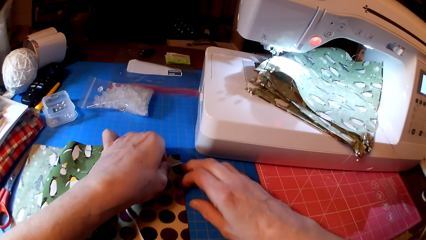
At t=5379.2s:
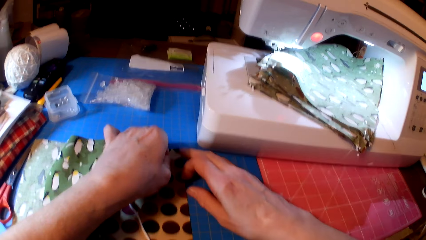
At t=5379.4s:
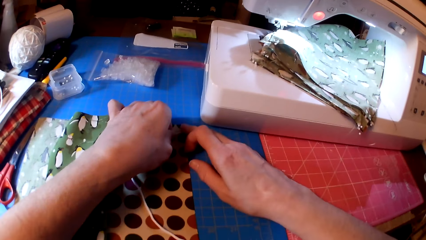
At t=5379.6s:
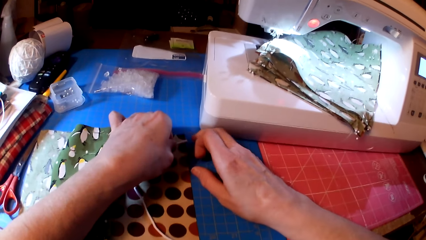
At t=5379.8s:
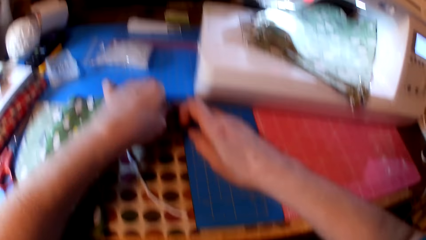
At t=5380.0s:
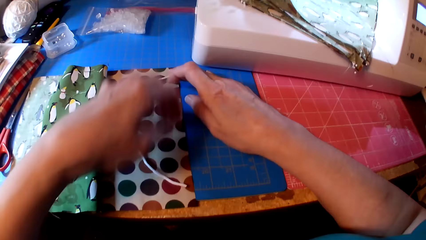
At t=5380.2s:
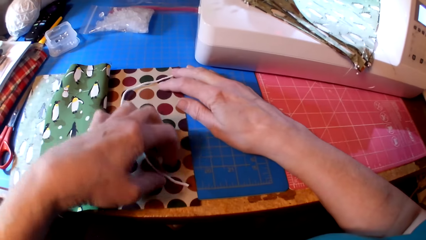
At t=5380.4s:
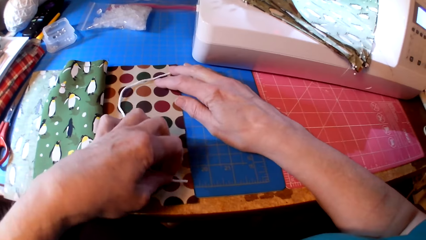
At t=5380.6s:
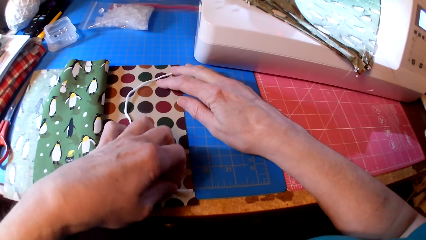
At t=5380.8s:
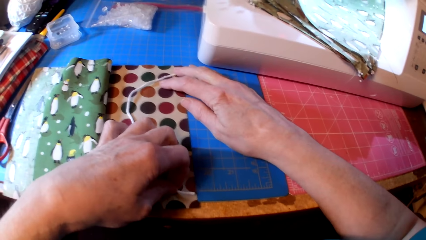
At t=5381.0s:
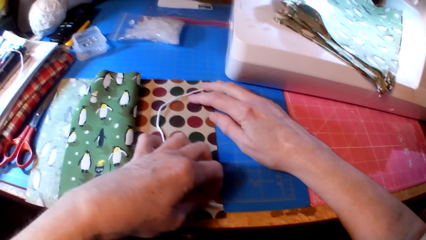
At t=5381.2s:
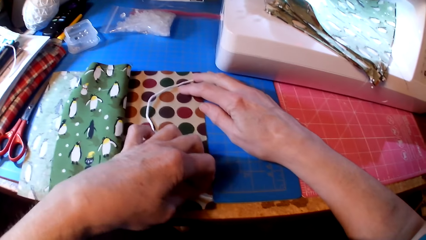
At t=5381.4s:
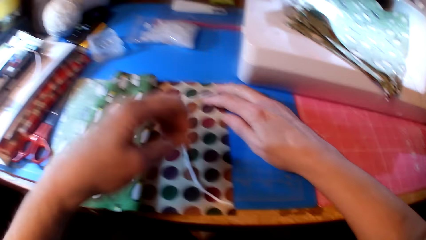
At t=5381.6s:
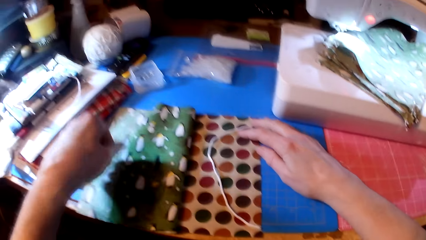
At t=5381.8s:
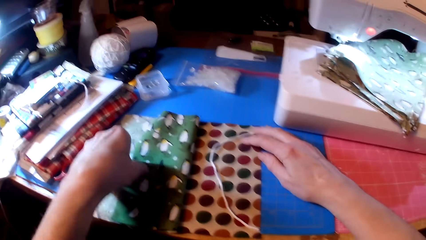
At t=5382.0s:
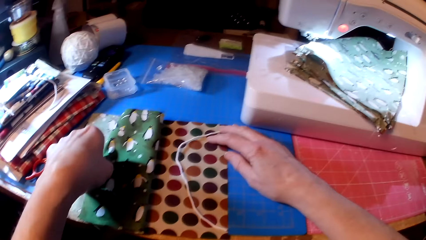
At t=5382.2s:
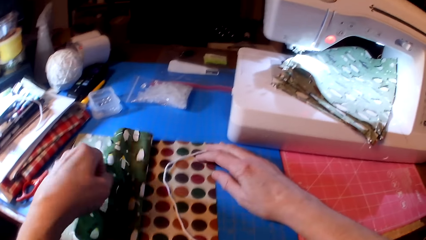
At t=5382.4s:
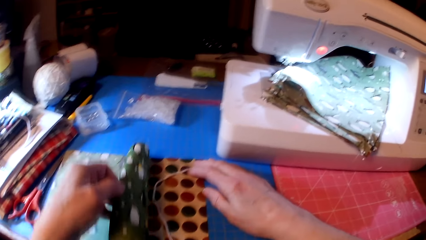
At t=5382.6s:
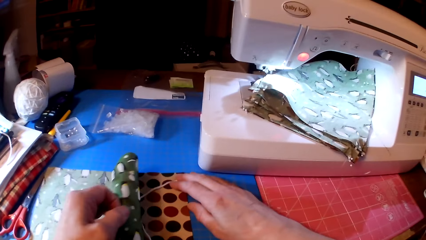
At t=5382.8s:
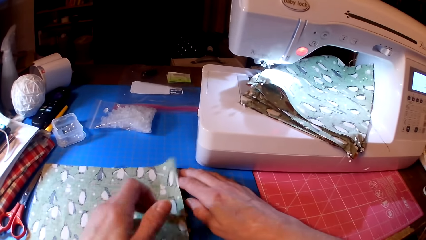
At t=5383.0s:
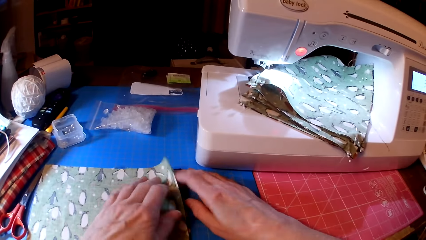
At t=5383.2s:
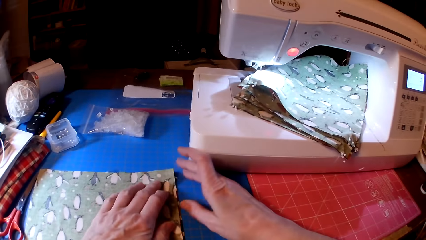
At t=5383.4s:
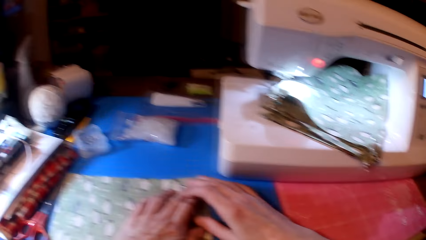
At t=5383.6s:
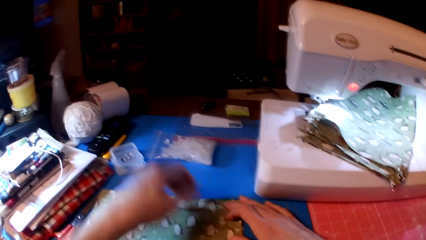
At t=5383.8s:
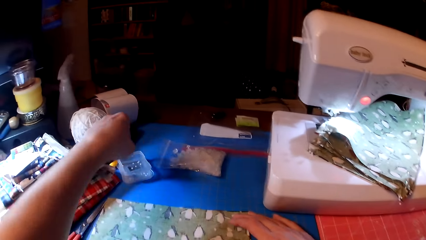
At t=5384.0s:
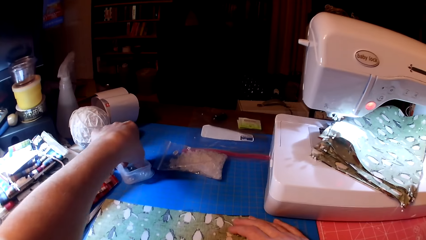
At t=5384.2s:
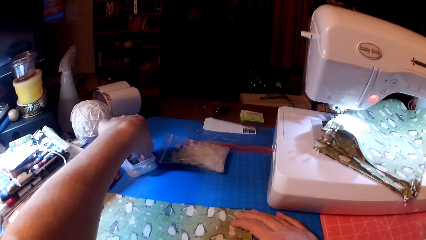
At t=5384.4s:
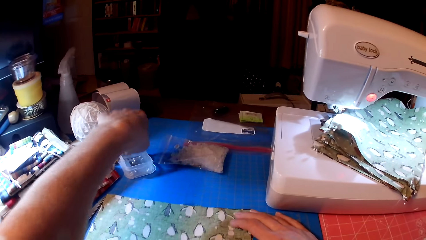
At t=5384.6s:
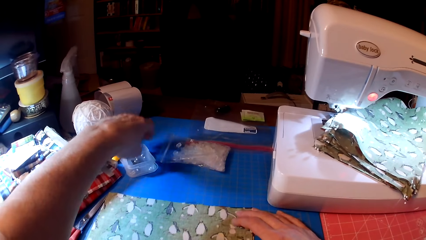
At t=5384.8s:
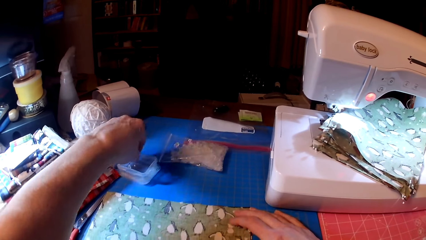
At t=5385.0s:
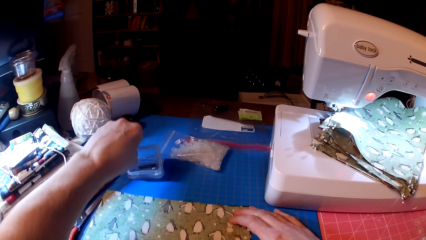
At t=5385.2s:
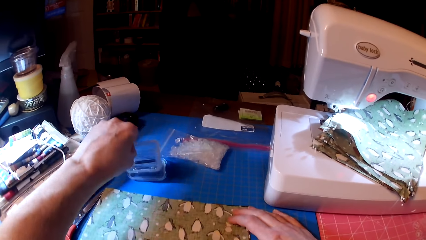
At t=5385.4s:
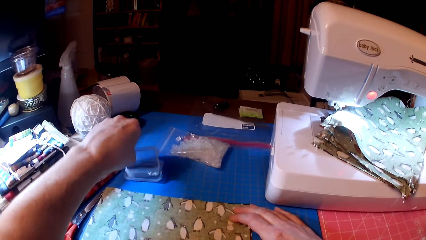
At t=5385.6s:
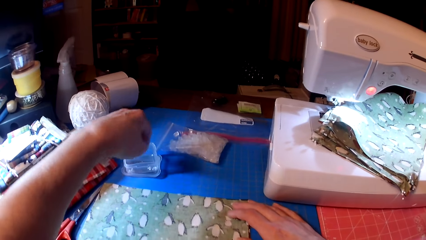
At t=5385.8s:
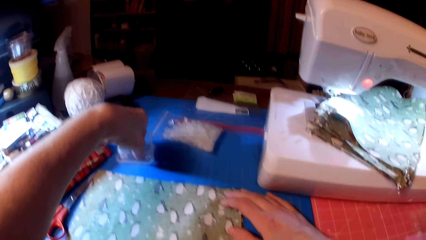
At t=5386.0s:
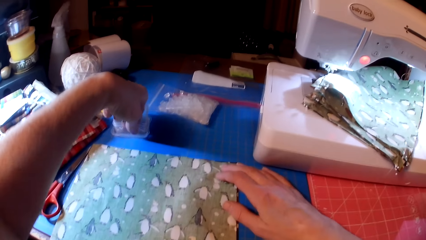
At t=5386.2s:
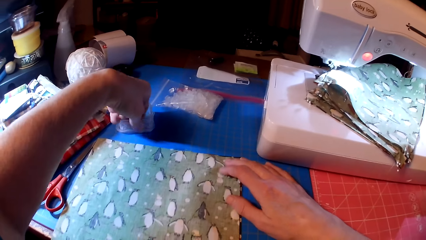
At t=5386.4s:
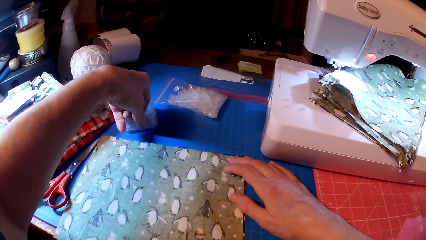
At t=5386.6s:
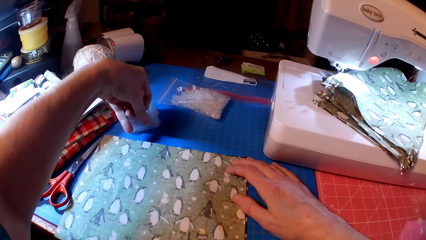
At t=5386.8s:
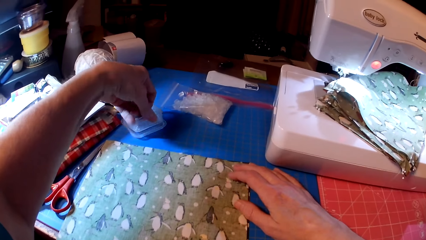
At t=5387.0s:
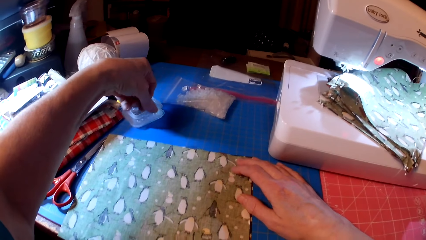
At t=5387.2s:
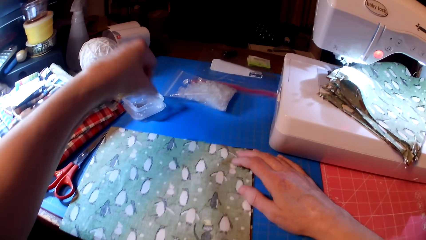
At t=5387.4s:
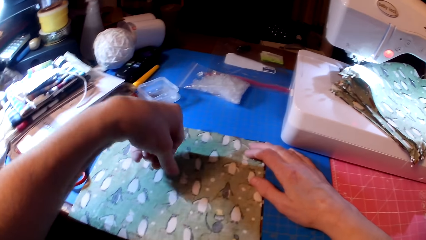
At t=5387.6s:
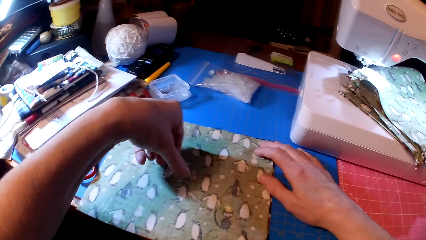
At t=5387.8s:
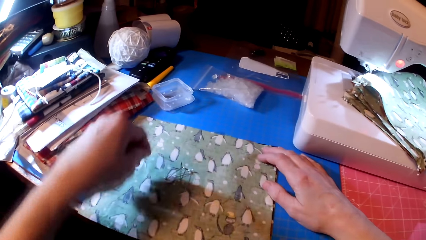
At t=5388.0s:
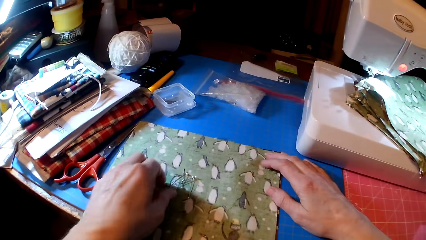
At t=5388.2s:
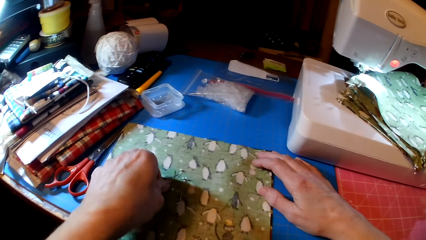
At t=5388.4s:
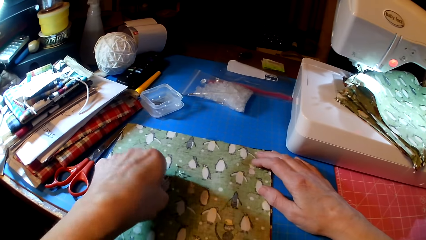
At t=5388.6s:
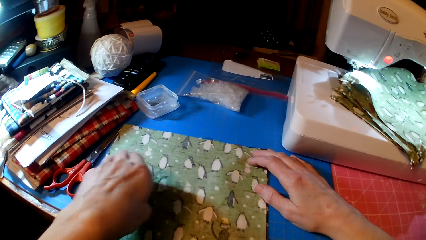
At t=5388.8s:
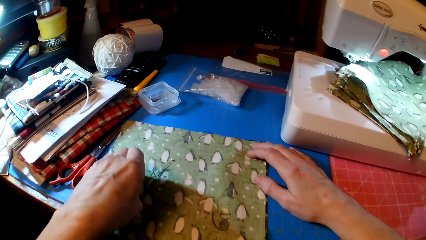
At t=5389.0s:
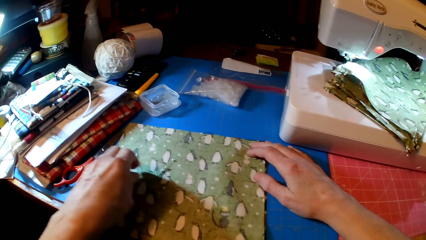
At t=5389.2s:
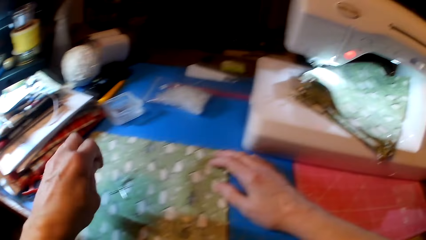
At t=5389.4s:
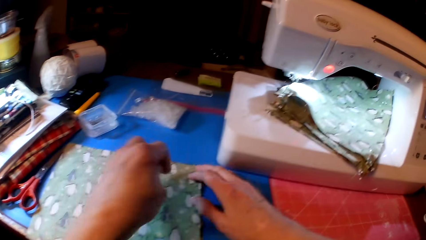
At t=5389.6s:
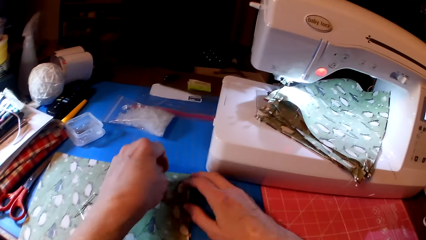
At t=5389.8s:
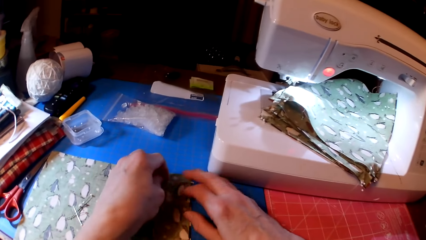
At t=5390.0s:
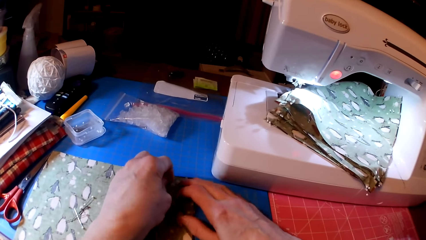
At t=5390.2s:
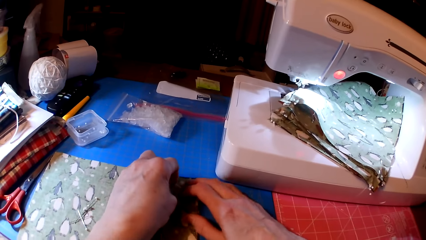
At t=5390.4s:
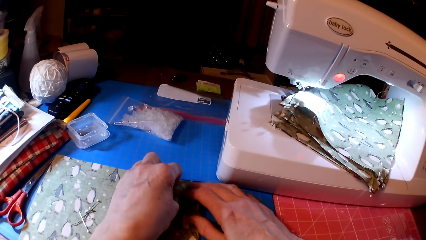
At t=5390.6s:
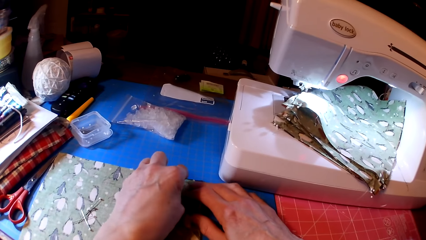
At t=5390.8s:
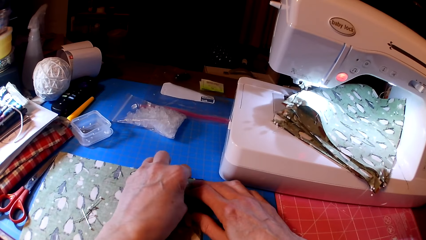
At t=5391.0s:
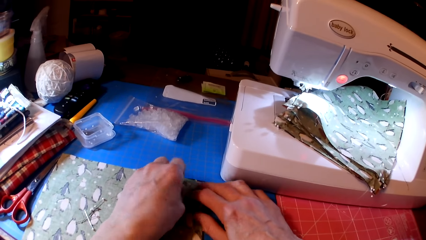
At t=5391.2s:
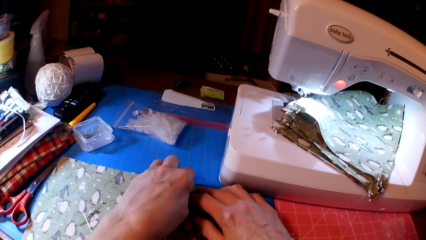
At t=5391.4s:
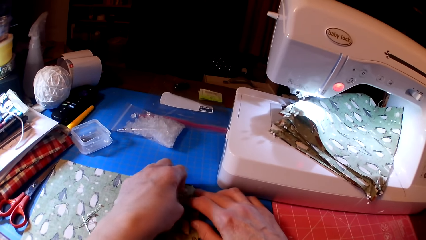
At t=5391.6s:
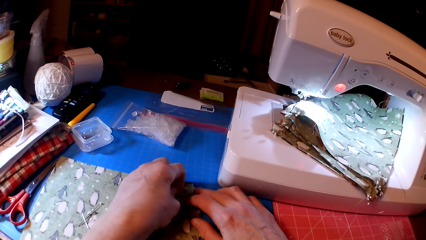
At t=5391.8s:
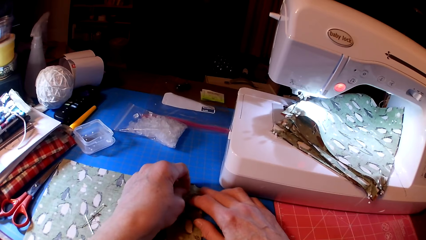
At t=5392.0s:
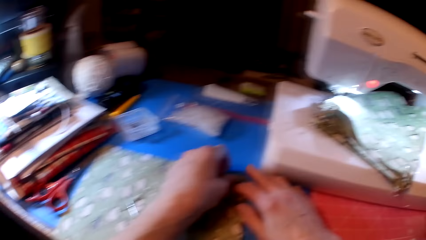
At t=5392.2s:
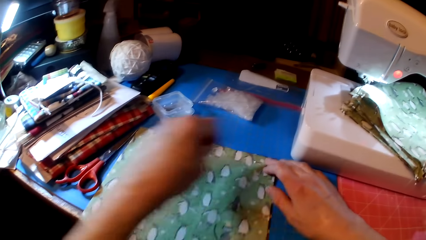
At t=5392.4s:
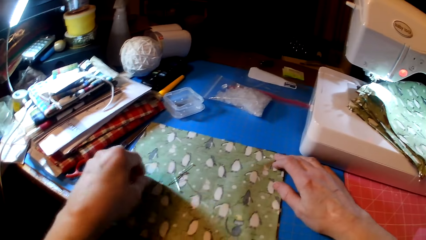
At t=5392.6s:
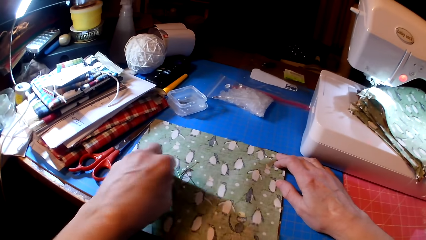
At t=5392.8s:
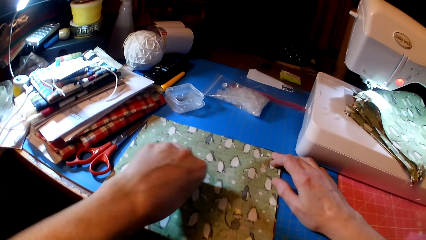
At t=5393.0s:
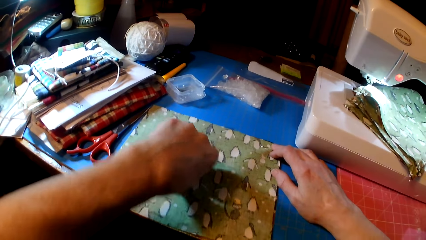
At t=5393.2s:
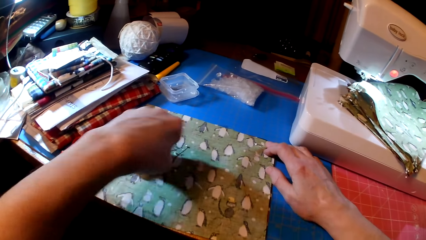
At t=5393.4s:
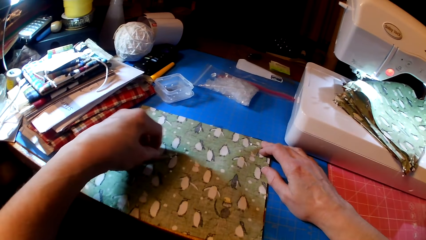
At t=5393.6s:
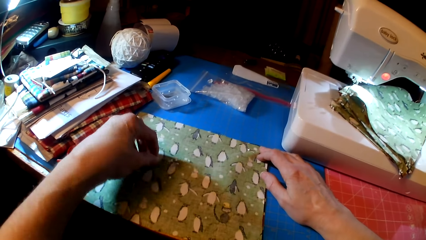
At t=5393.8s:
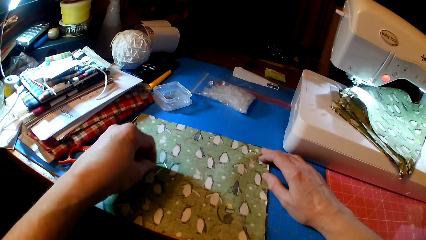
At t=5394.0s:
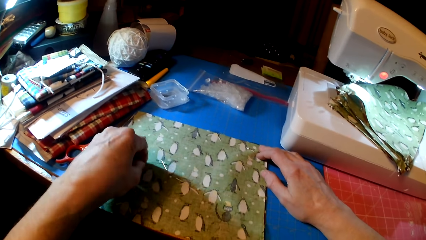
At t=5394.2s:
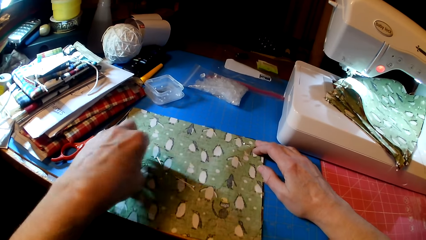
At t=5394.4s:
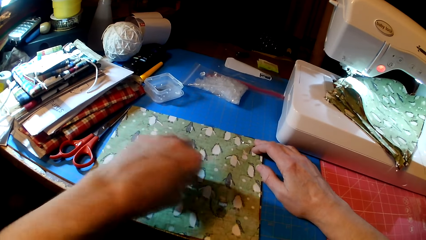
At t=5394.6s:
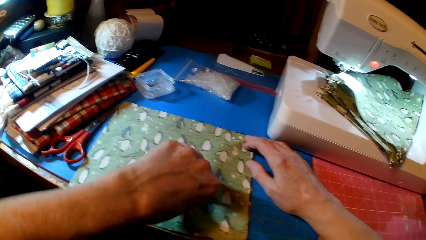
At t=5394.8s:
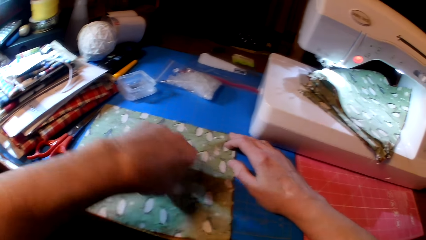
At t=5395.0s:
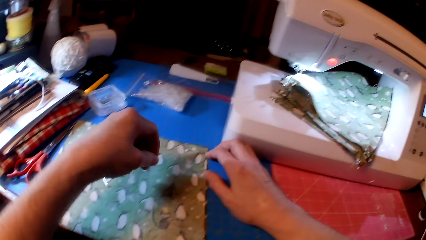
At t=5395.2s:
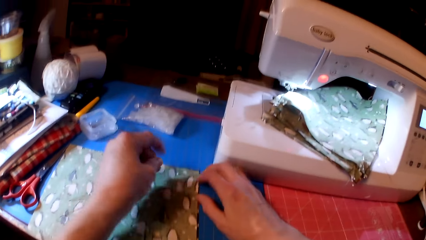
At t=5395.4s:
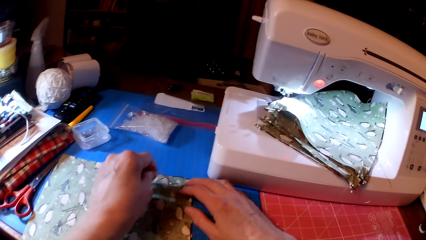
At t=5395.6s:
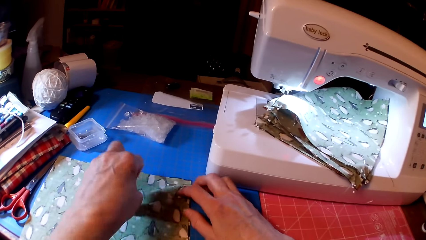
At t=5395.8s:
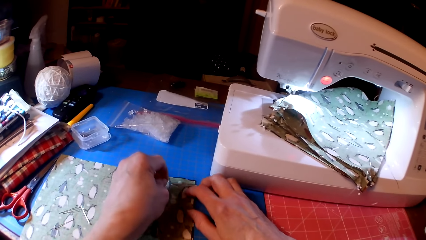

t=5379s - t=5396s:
The camera wearer attaches yarn on a fabric. They pick pins. They pin the fabric. They pick a pin.
